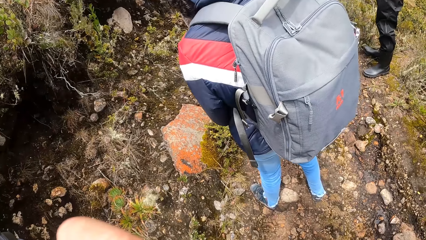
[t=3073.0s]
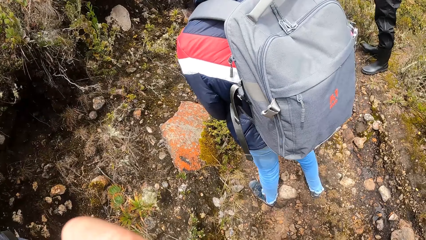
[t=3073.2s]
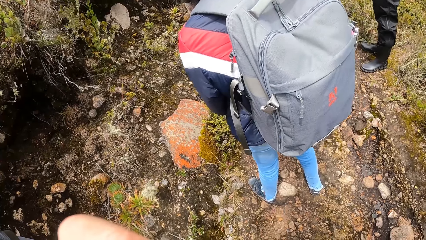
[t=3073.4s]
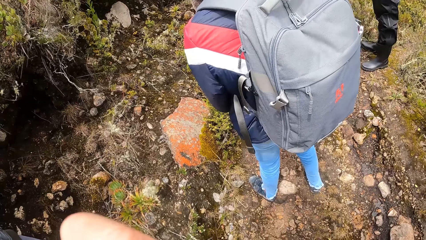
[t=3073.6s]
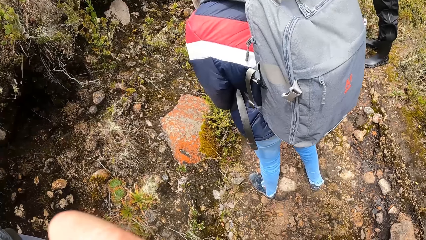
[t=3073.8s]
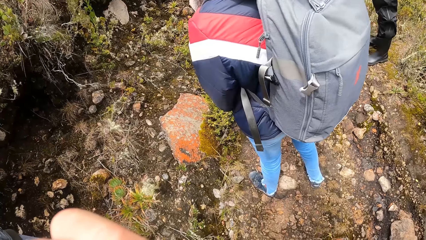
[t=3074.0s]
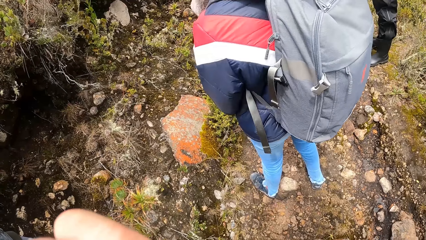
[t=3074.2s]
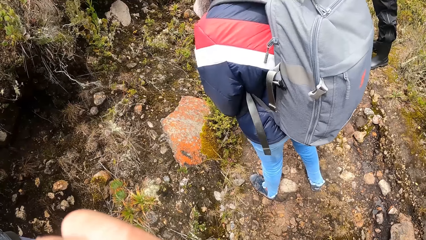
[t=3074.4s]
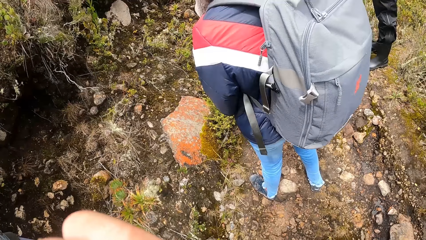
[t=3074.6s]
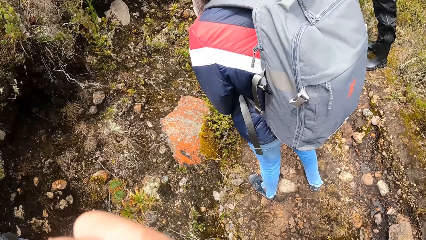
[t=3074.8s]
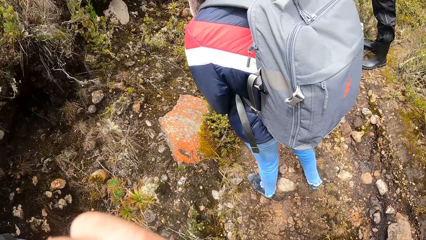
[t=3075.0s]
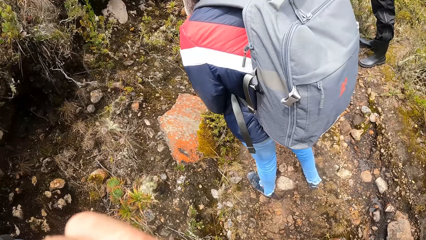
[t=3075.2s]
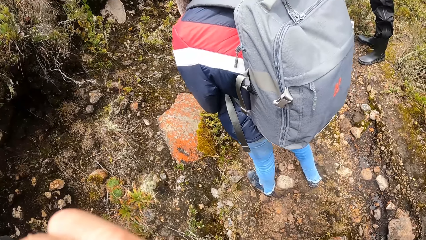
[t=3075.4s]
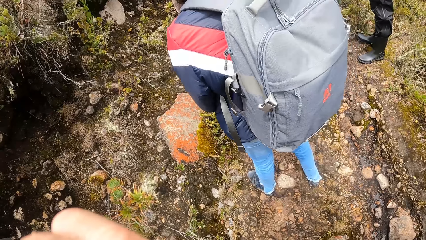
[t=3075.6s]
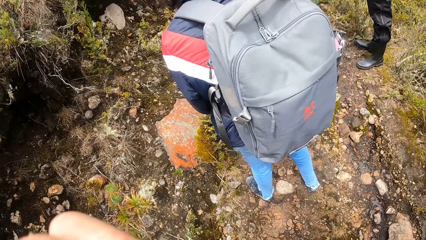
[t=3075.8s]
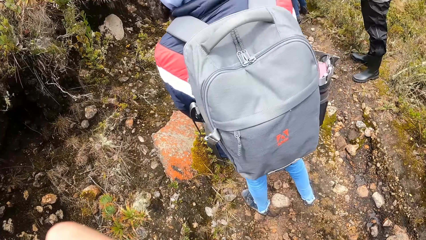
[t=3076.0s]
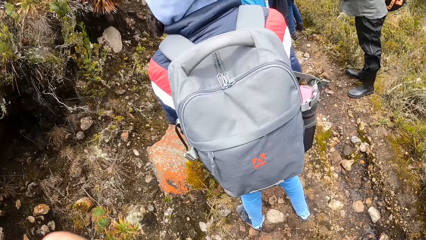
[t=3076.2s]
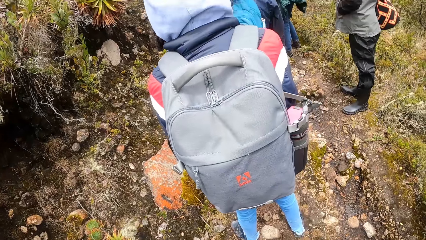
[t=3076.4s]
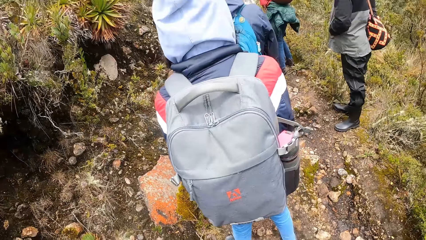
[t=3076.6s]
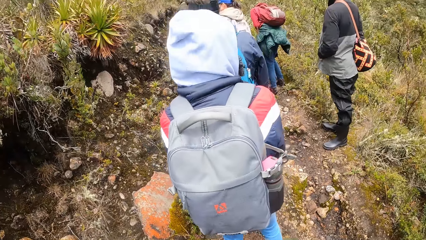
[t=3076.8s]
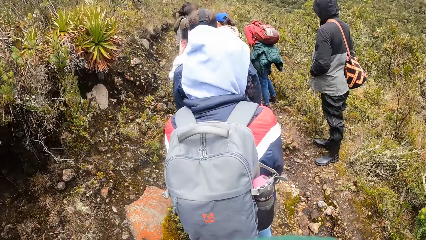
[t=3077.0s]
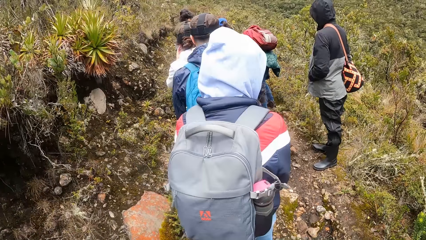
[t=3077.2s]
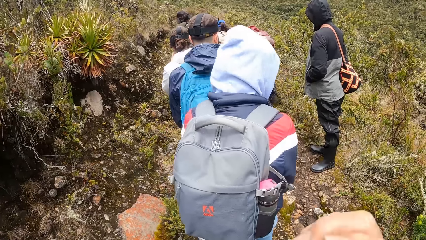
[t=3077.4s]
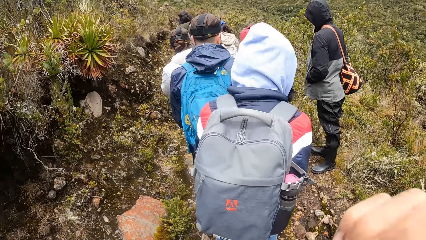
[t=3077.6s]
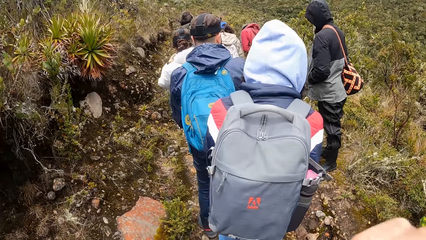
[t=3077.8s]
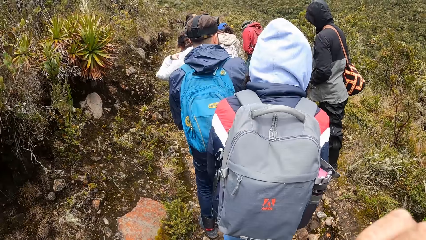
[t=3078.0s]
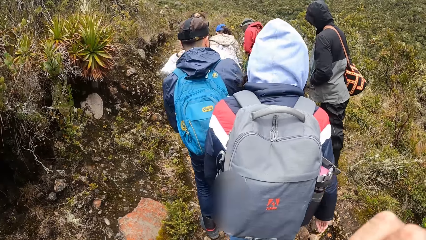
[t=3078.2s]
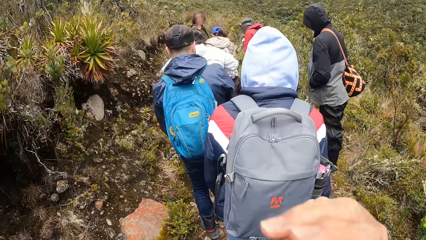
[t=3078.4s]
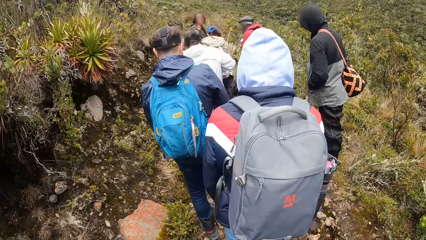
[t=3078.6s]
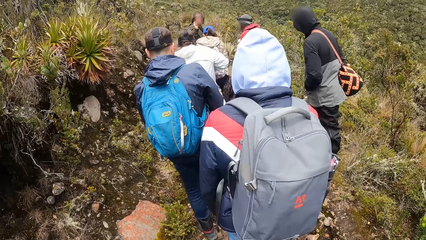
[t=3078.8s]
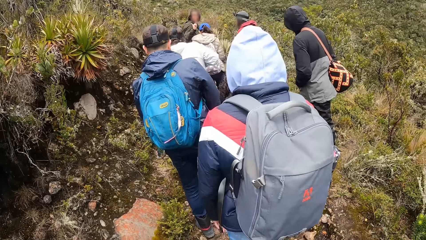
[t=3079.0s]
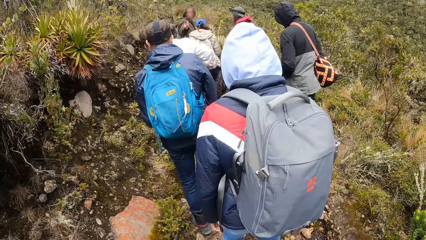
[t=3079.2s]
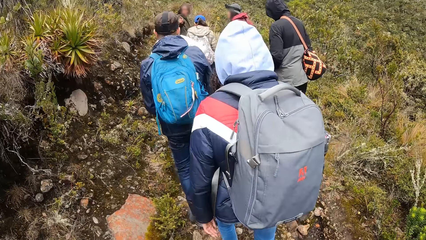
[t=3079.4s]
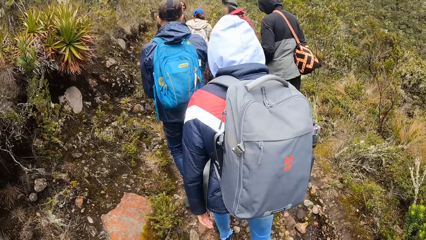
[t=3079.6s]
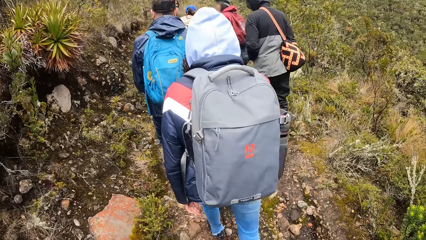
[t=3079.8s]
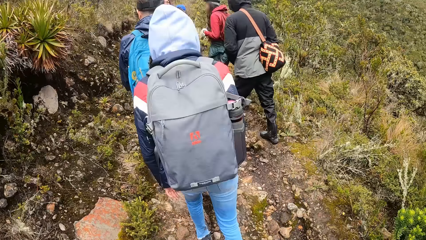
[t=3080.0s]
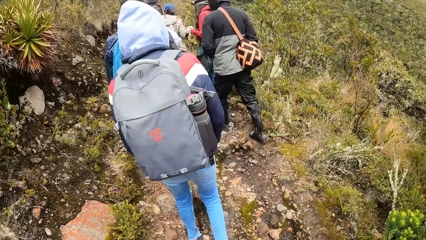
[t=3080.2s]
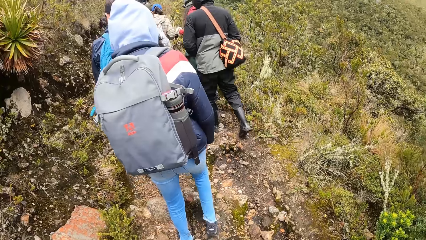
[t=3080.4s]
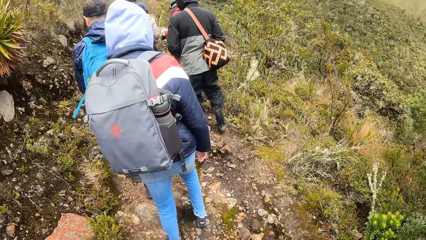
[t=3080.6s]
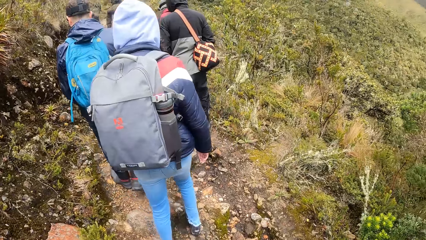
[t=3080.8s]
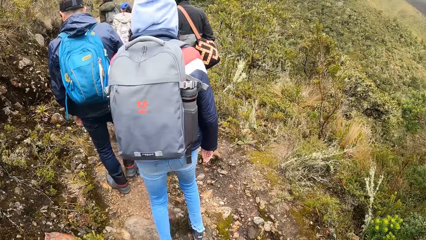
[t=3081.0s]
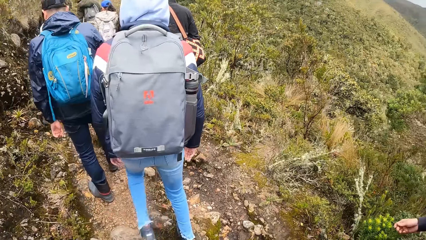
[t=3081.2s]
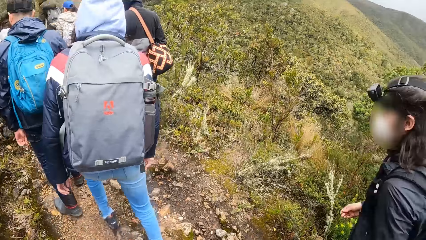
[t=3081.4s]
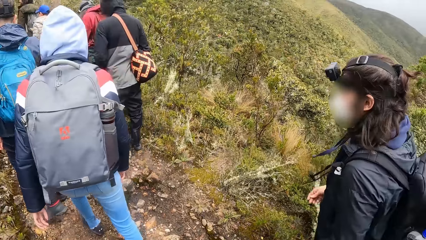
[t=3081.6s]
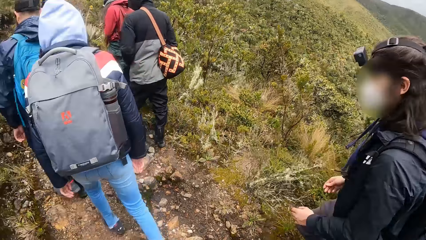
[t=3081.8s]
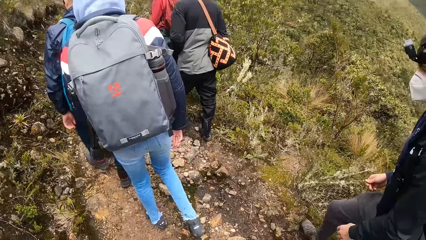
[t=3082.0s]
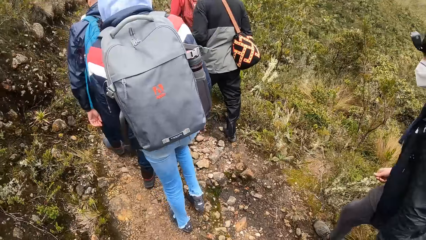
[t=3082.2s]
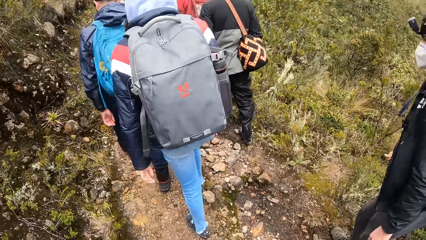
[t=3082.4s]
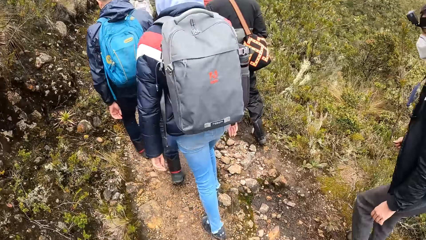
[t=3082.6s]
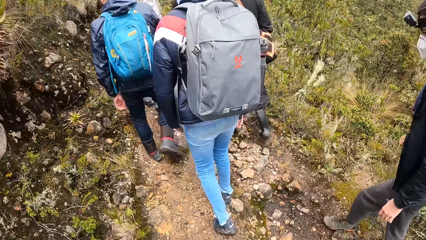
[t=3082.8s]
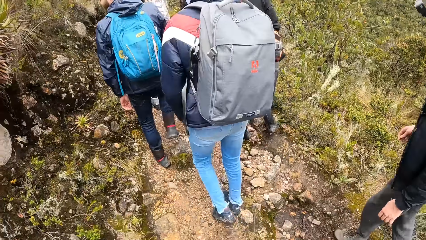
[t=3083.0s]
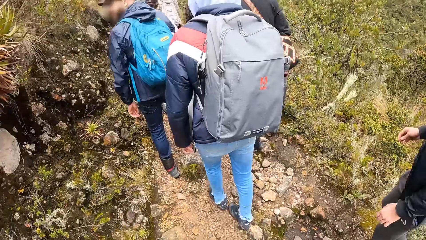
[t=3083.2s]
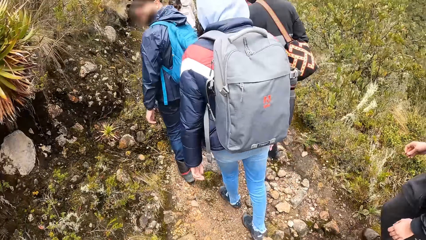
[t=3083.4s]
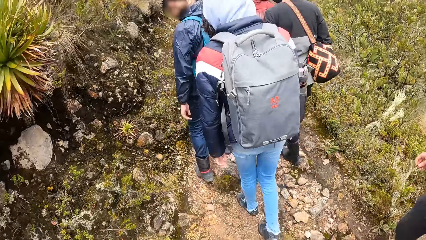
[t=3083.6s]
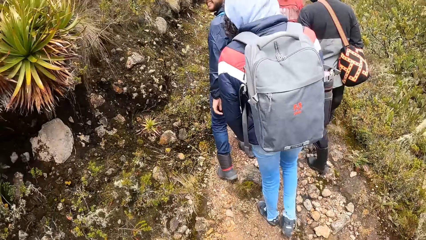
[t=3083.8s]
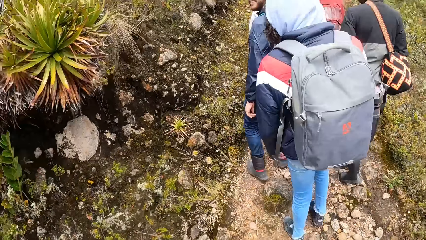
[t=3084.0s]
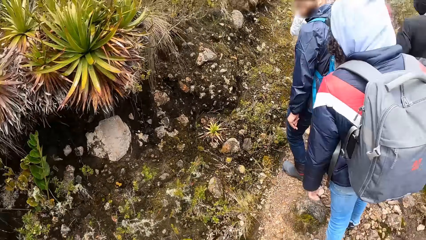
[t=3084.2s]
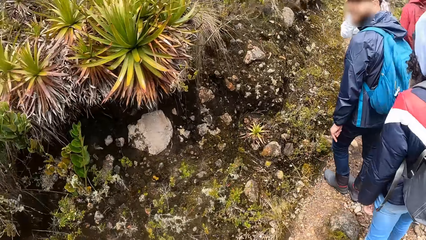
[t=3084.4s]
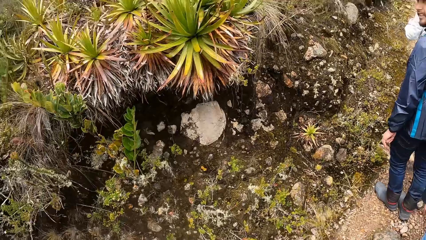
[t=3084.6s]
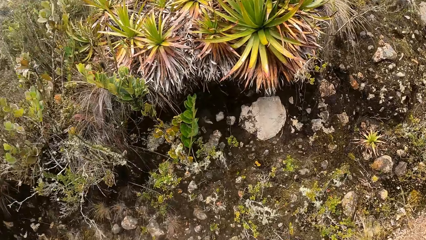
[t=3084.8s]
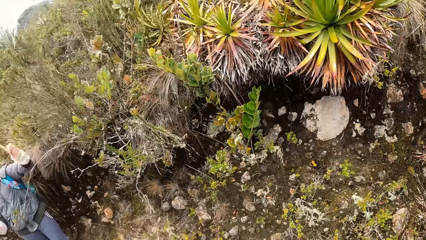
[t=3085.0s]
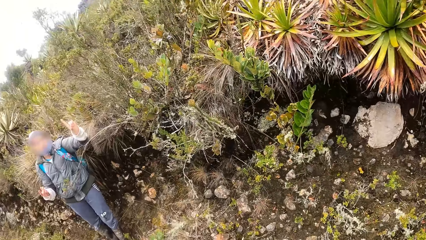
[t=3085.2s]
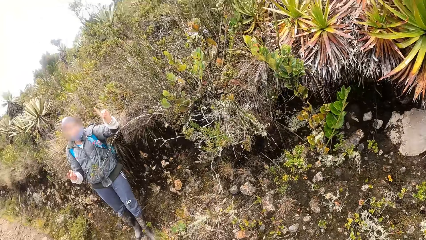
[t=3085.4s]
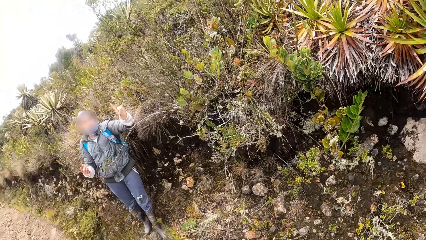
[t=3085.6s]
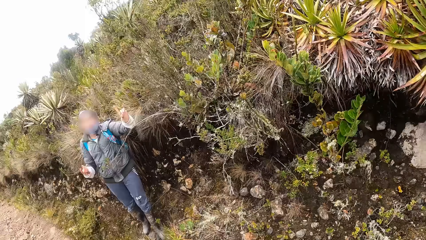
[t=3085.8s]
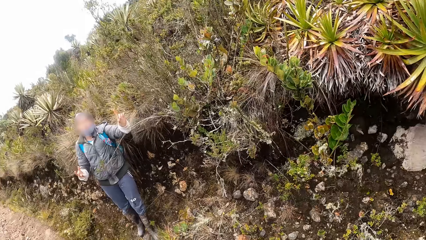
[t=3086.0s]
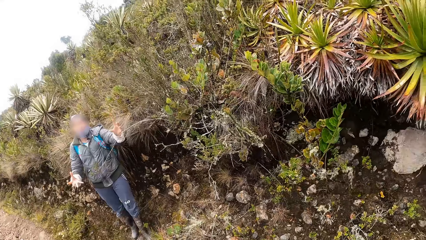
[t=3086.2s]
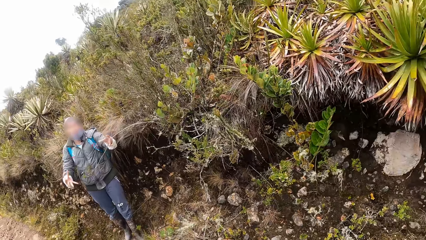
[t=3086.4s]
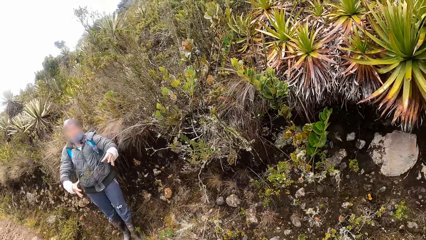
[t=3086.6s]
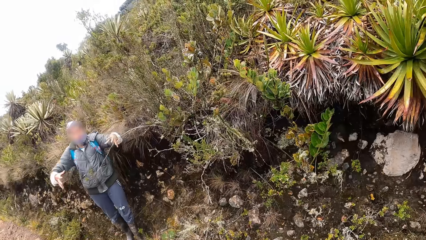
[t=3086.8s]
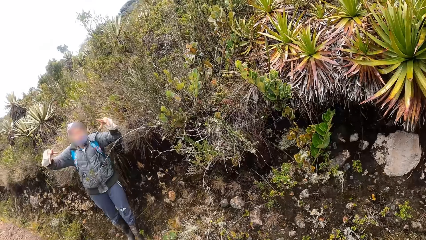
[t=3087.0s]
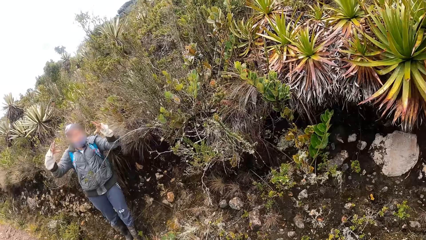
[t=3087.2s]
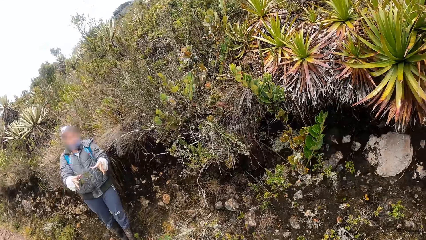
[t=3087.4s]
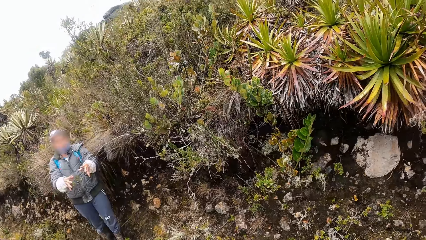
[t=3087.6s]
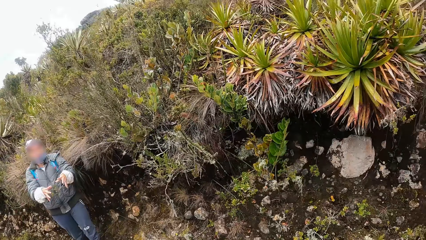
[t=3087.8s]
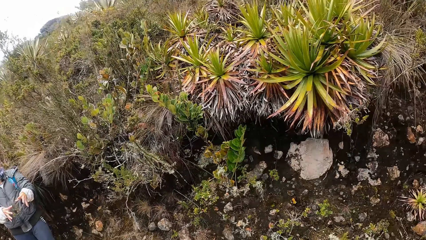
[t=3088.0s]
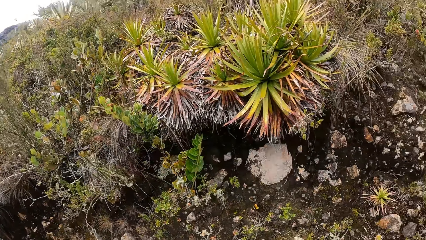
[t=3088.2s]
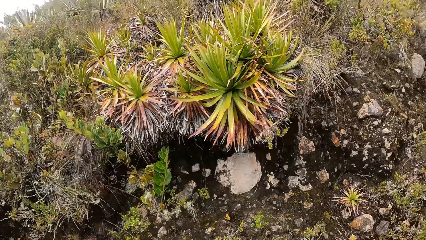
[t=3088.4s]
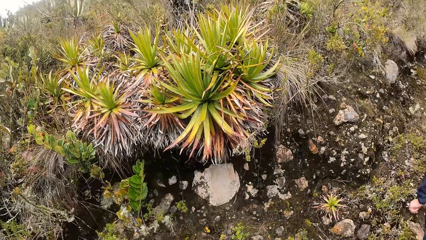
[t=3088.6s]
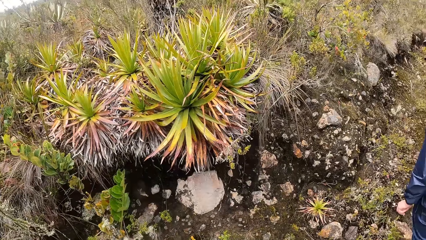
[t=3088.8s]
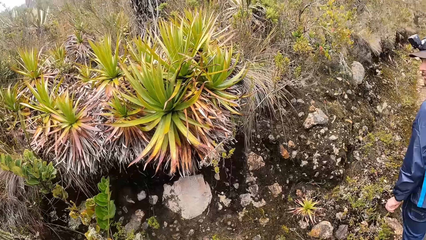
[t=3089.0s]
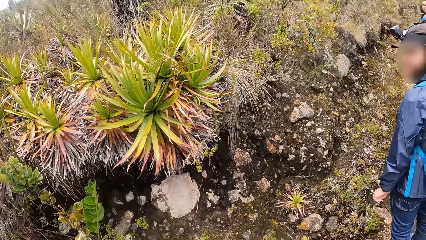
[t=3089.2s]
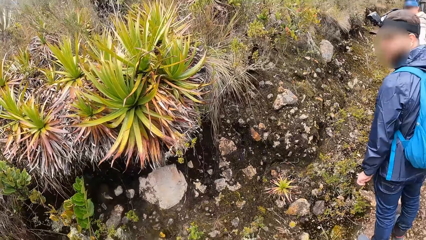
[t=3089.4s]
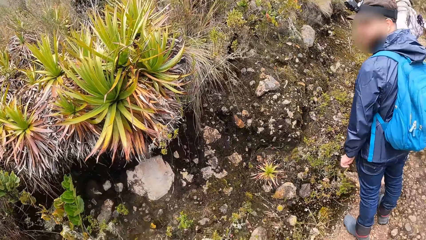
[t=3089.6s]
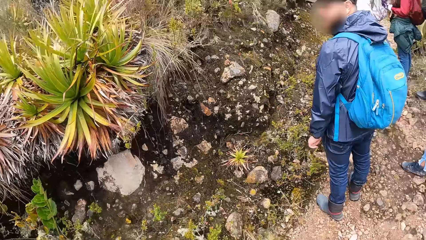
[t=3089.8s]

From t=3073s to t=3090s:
A man walks on the hill path. Another man walks on the hill path. The camera wearer walks on the footpath. Another man walks on the hill path. Another man walks on the hill path. A lady walks on the hill path. Another lady walks on the hill path. Another man walks on the hill path. The camera wearer stares back on the hill path. Another lady gestures and converses back on the hill path.
